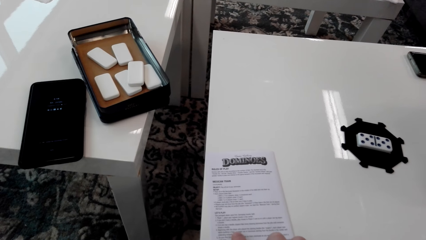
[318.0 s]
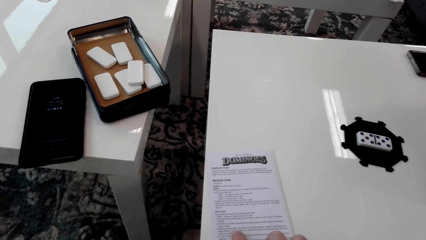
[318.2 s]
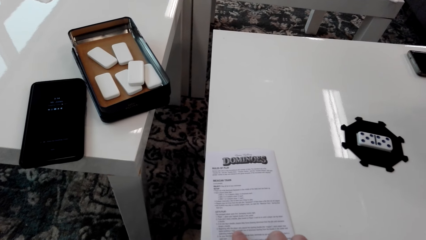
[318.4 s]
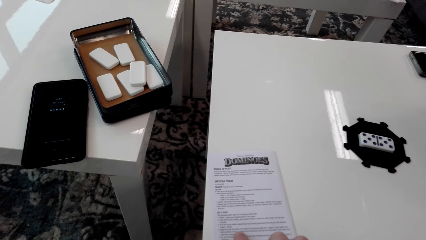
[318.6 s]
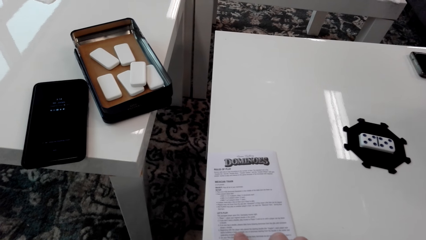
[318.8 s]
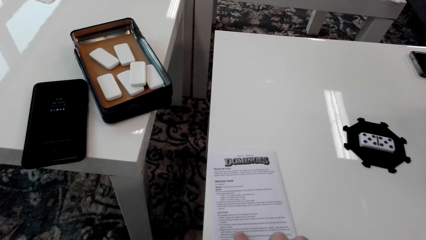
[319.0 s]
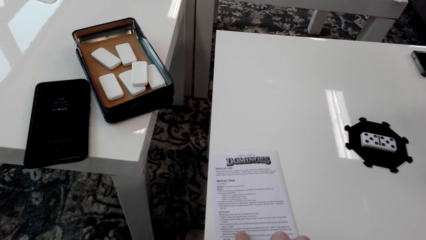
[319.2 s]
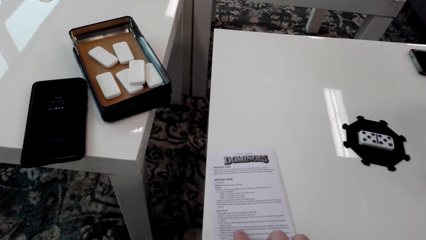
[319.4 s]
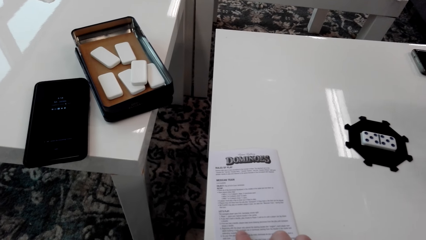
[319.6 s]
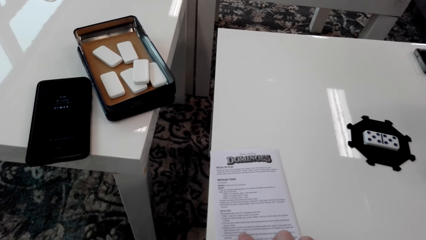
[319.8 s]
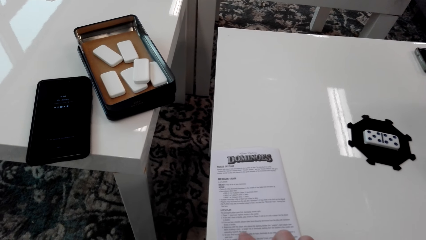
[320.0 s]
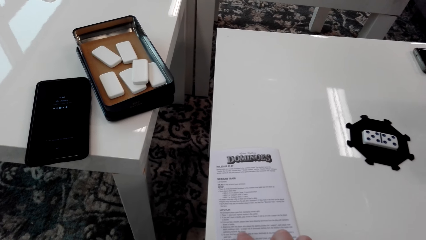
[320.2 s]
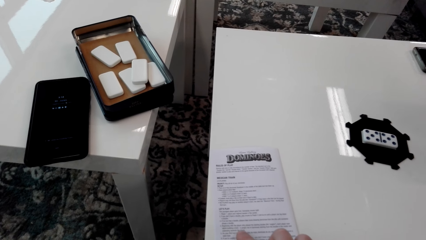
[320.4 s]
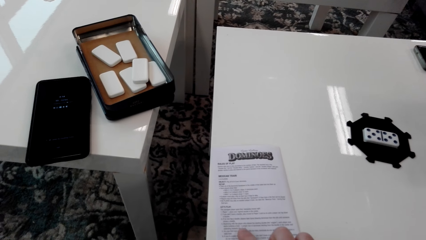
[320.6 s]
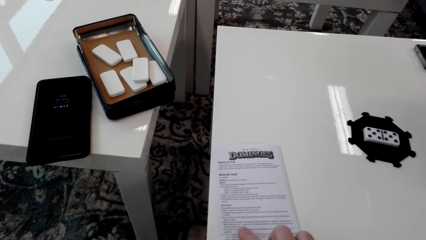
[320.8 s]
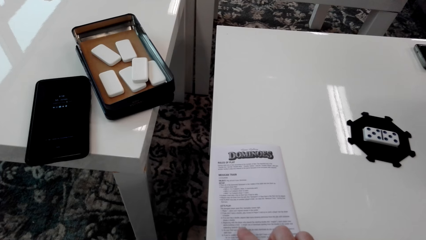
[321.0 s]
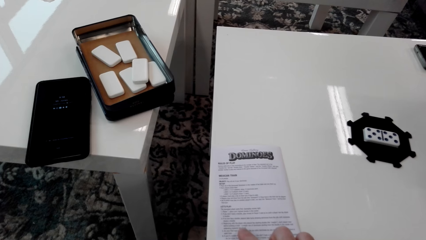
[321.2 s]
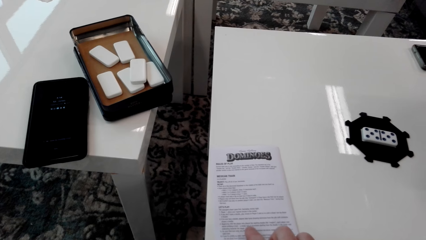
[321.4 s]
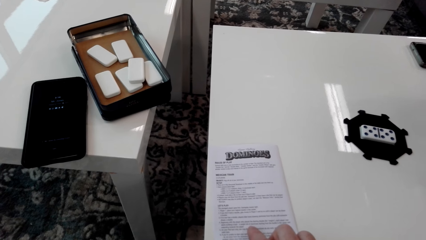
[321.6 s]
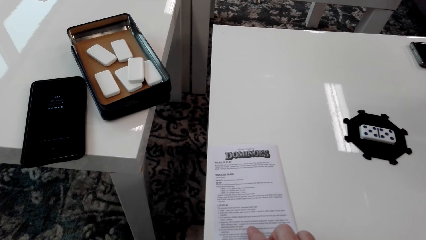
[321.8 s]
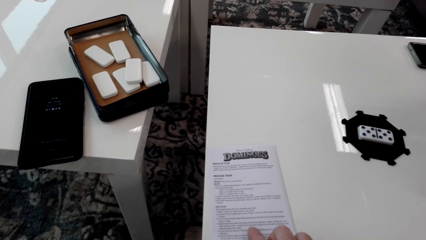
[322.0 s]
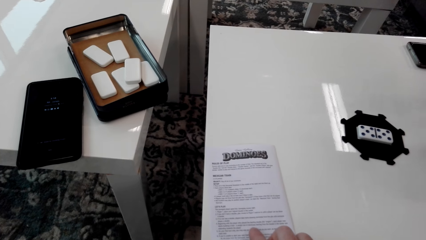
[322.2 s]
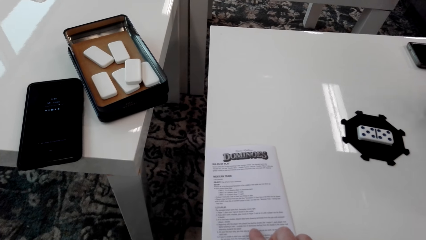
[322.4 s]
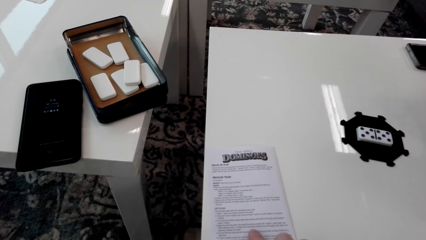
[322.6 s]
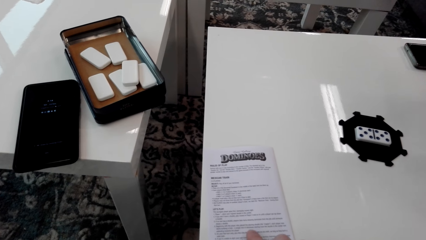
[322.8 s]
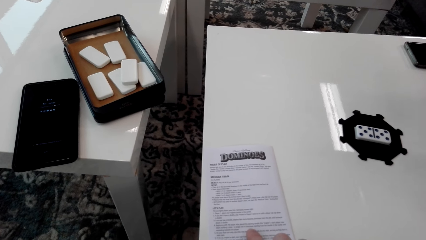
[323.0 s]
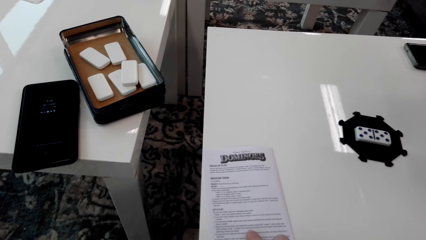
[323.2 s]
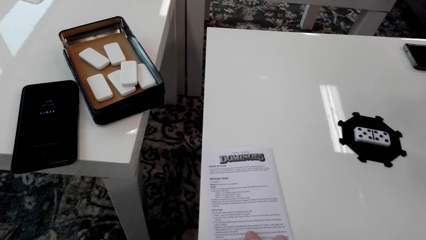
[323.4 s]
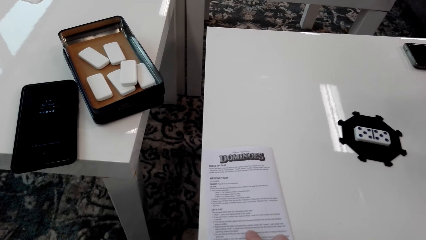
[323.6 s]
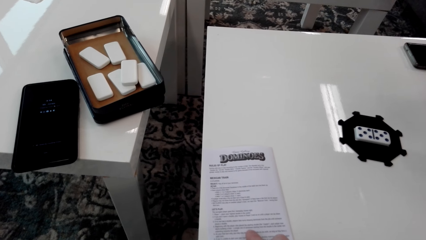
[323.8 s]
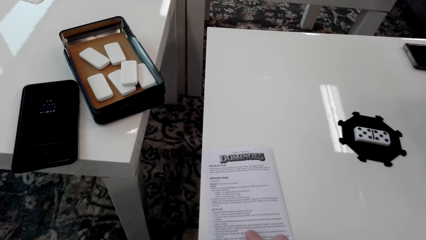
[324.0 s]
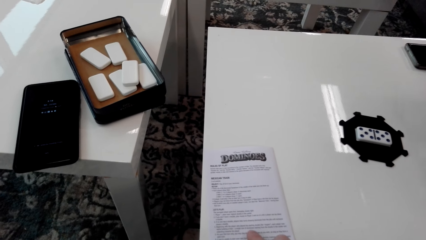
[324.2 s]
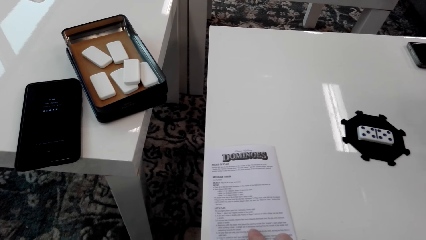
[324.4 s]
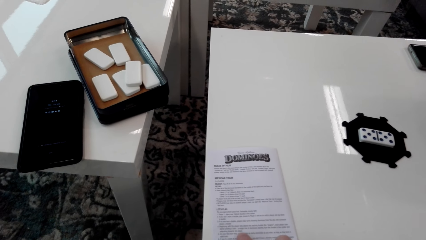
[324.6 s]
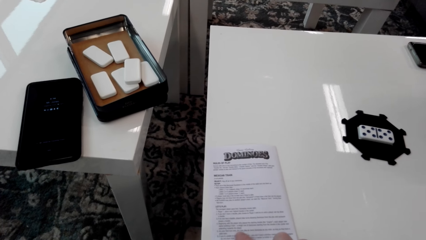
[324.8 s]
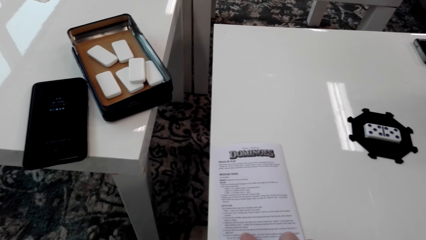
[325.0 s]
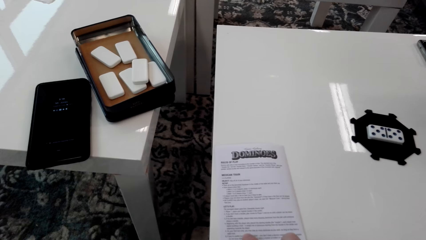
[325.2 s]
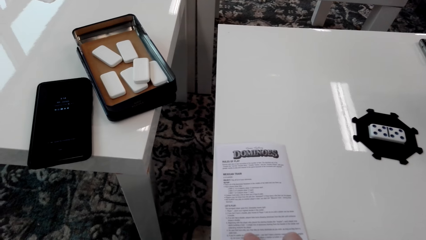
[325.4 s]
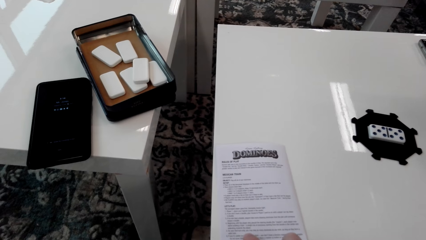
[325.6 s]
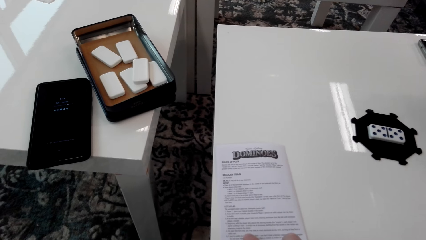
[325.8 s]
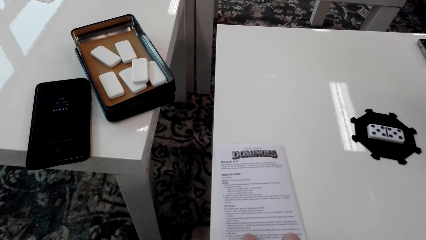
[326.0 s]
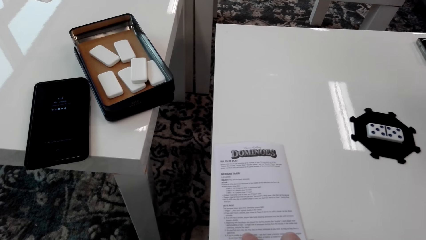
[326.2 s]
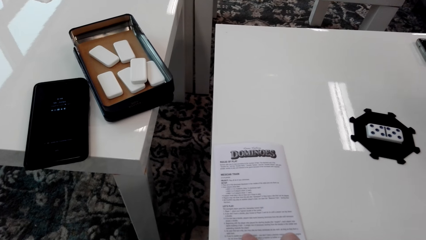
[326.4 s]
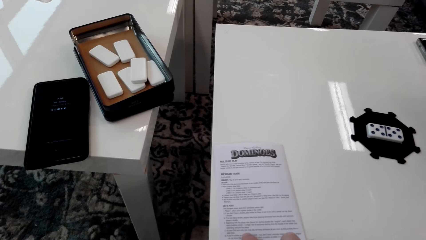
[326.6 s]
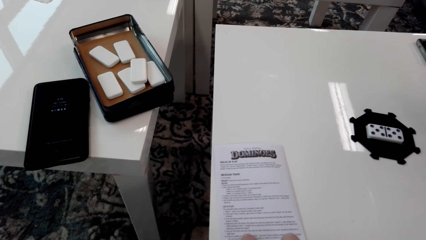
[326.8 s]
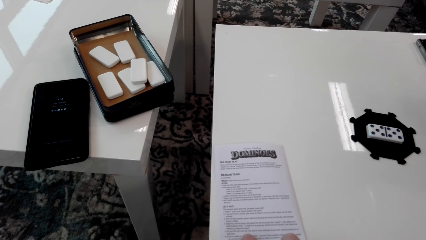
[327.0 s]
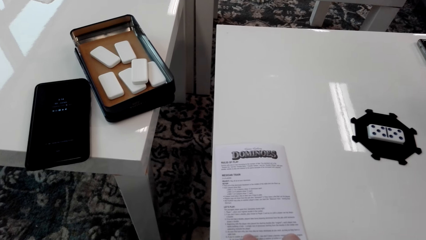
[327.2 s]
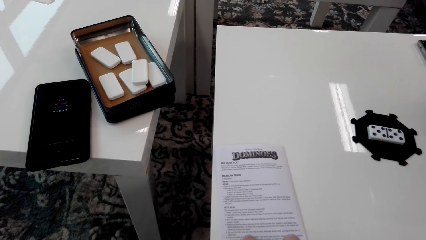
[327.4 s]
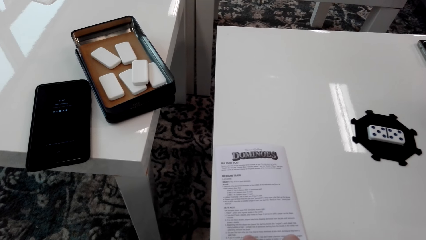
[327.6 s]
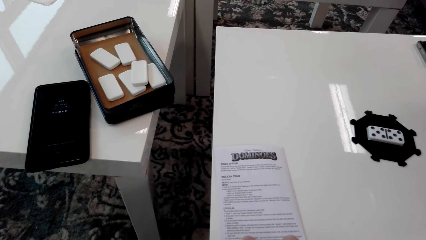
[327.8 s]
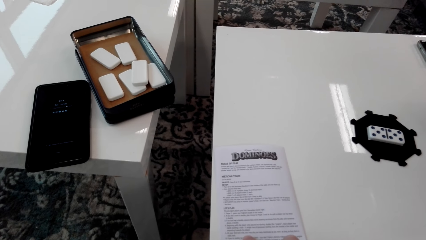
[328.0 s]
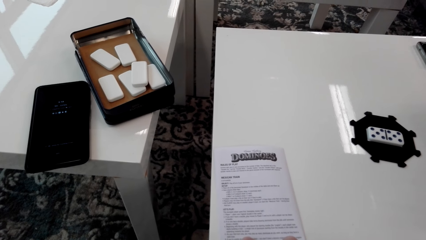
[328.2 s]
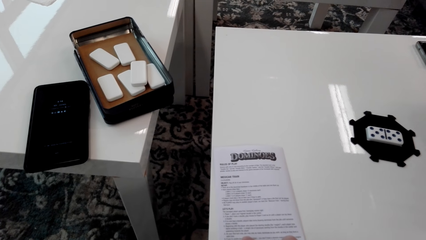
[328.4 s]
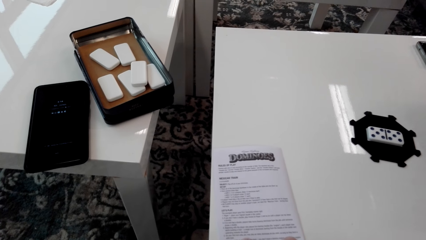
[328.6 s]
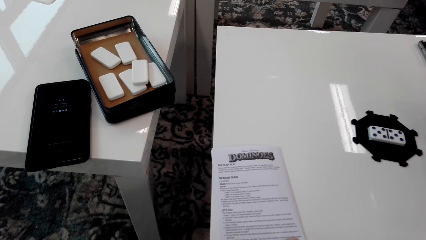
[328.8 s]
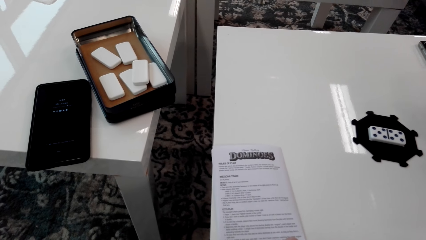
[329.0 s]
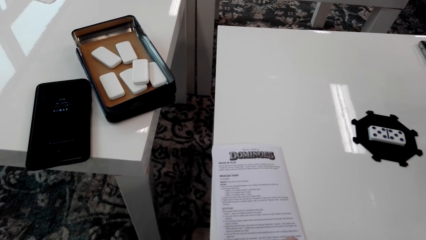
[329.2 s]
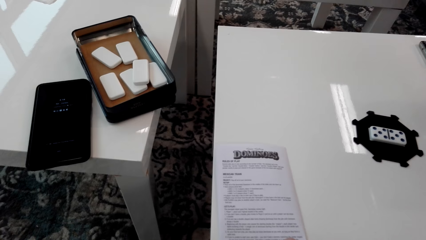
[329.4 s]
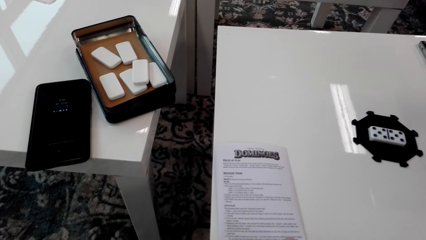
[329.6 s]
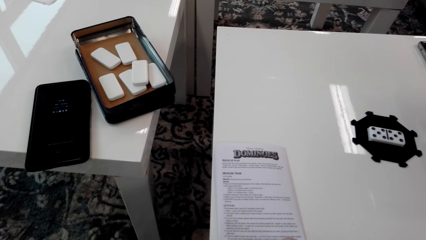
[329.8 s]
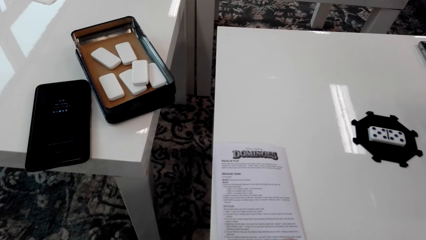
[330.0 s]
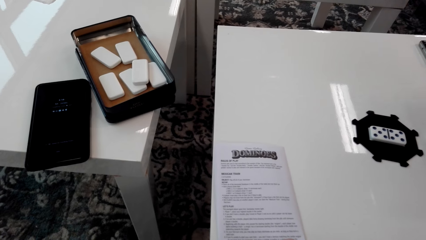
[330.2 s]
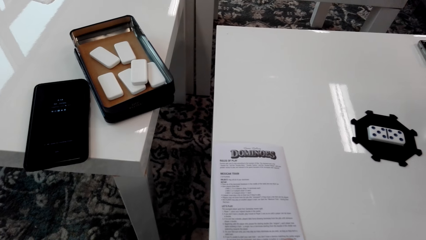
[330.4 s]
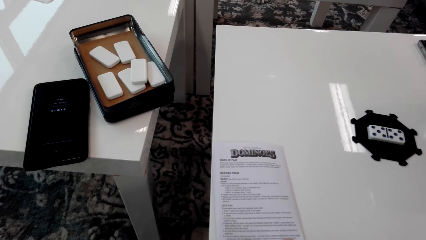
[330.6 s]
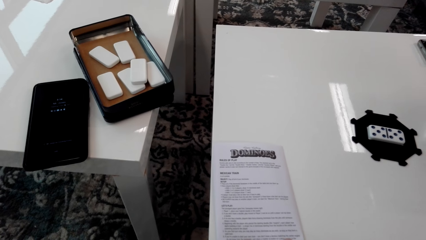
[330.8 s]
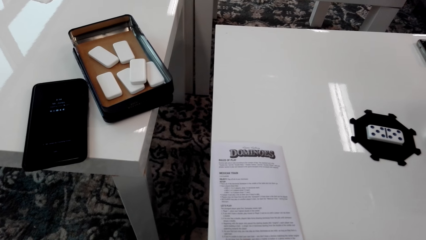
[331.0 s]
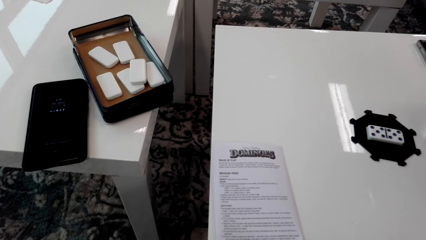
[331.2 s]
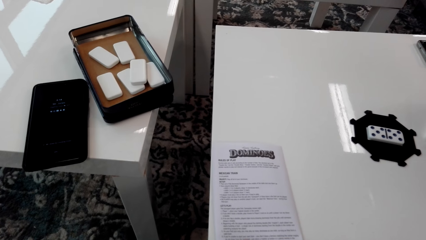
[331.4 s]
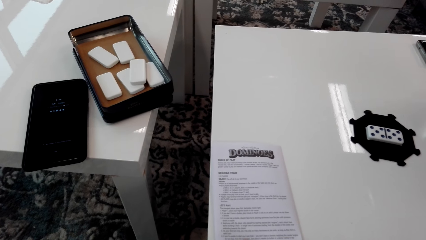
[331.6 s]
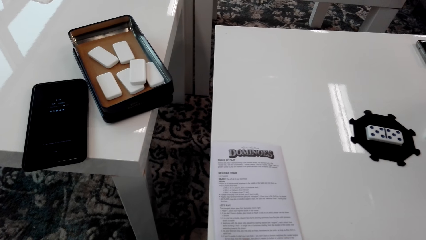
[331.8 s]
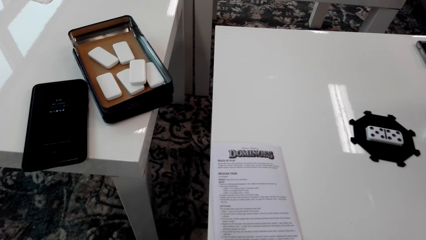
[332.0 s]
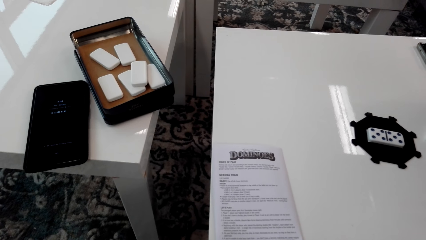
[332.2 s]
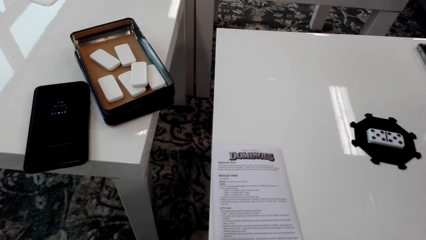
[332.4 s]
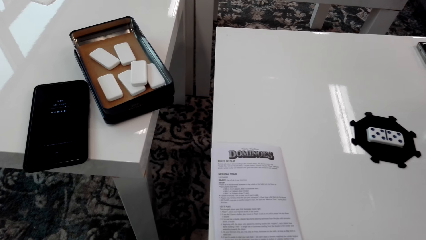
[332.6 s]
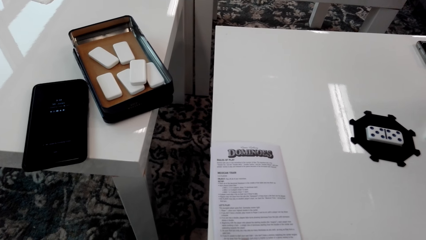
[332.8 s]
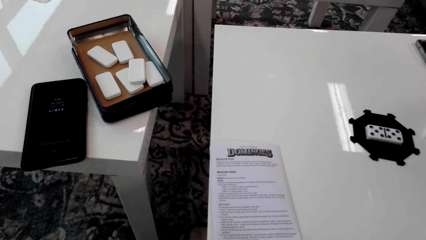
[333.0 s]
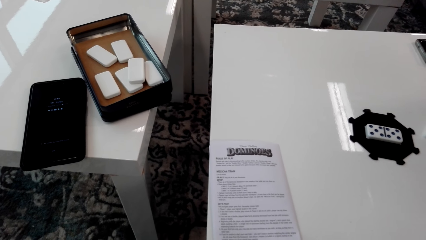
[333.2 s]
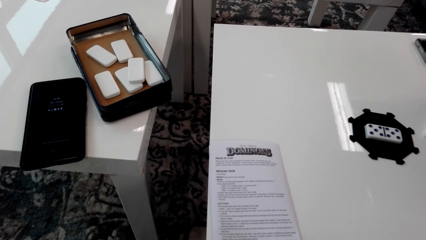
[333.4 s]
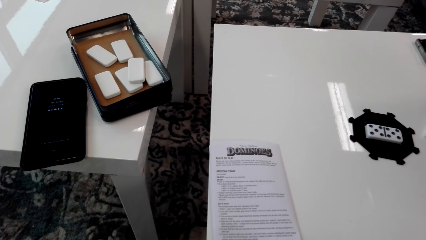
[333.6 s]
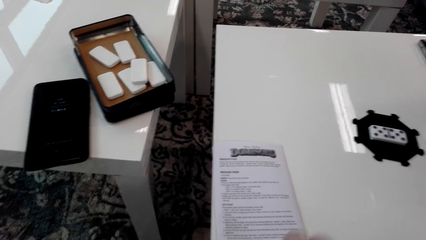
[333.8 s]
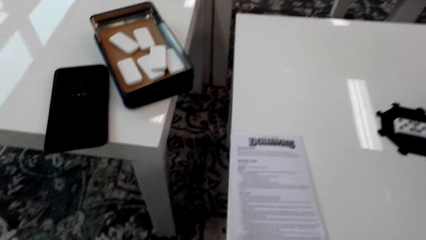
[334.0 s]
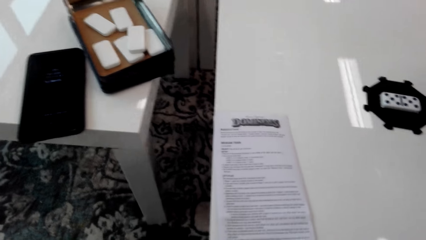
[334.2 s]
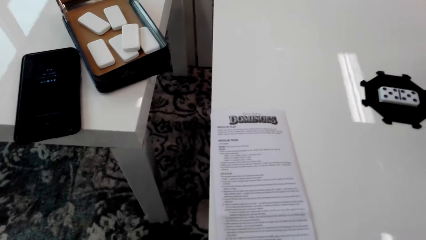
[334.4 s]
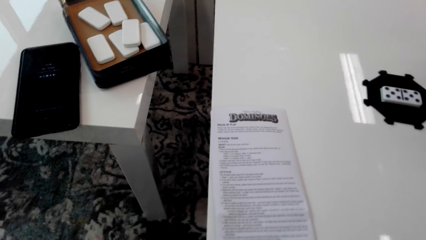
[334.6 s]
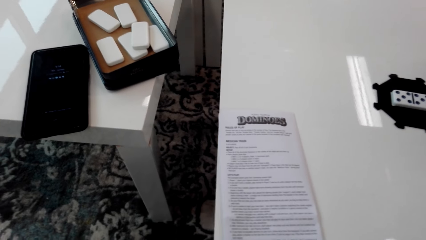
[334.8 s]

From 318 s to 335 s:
The camera wearer moves a paper.
